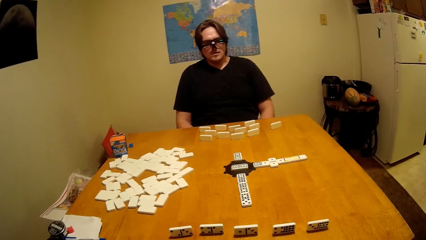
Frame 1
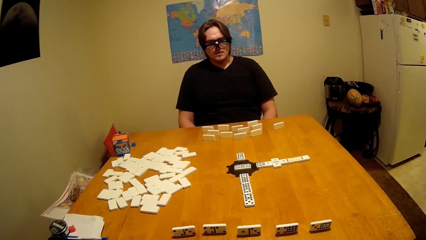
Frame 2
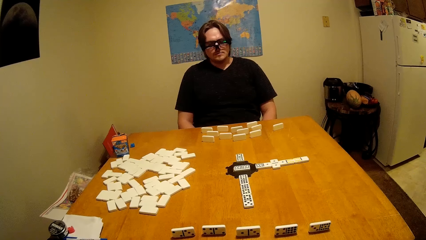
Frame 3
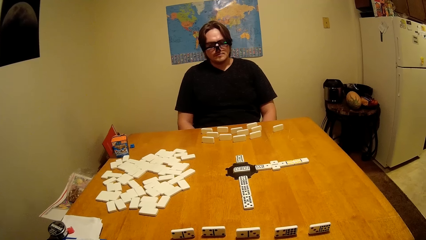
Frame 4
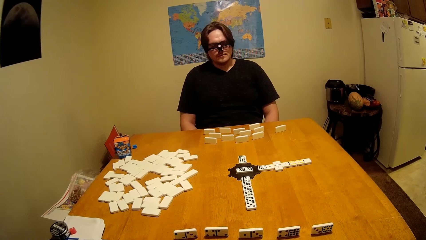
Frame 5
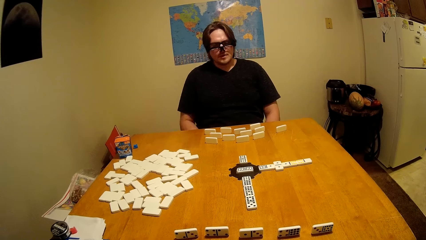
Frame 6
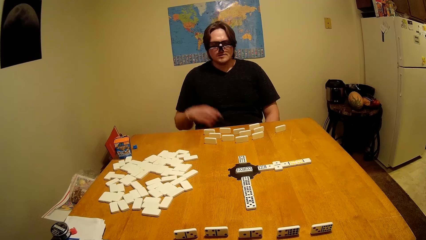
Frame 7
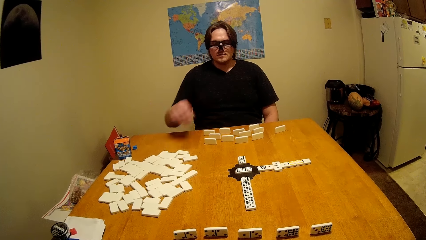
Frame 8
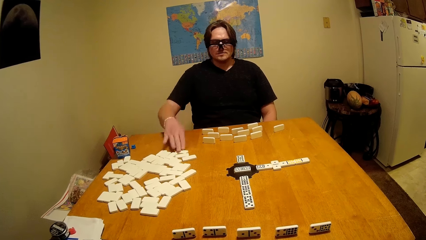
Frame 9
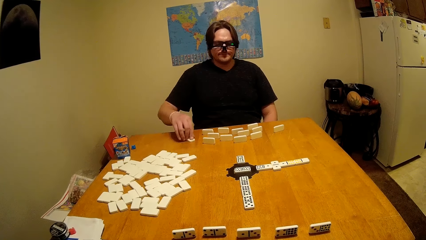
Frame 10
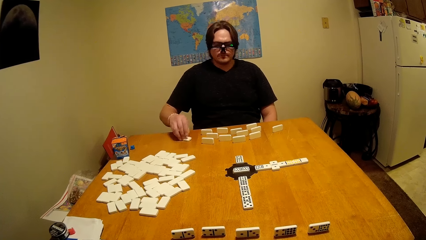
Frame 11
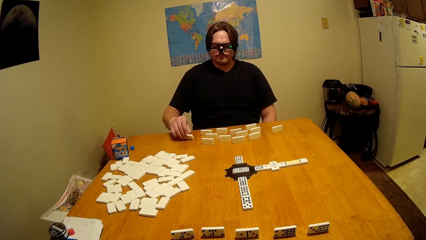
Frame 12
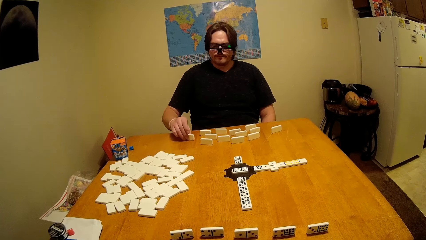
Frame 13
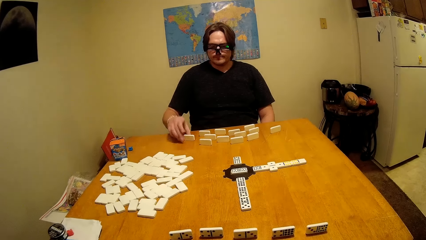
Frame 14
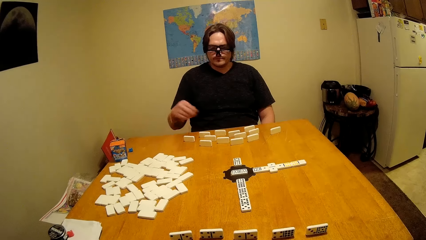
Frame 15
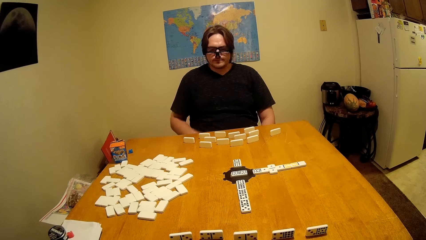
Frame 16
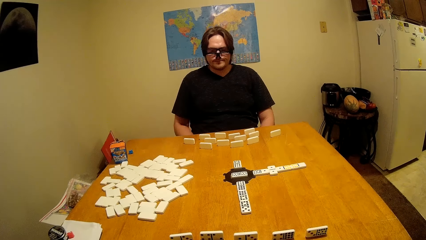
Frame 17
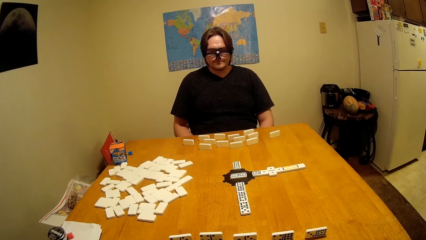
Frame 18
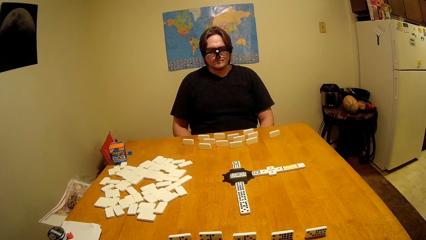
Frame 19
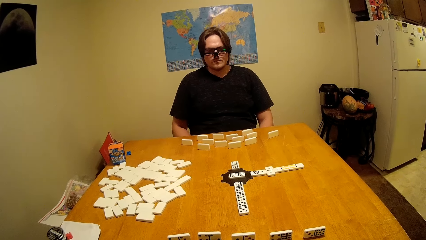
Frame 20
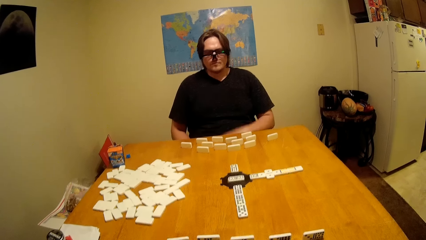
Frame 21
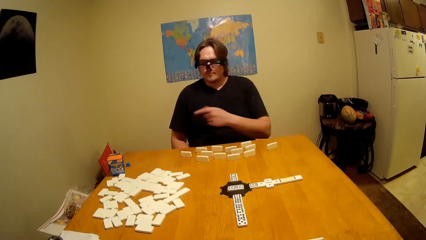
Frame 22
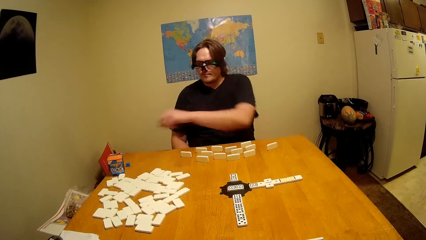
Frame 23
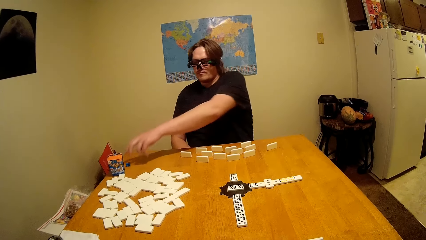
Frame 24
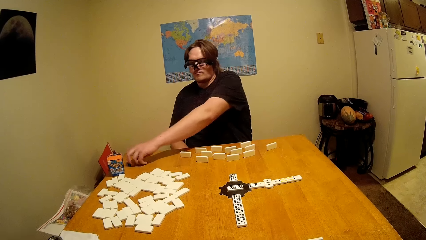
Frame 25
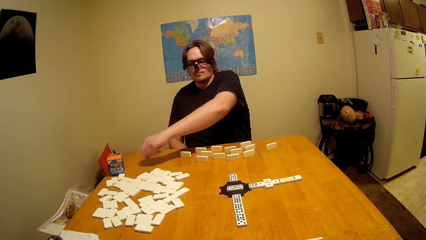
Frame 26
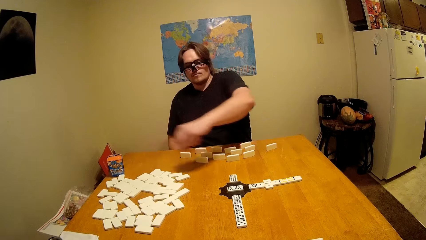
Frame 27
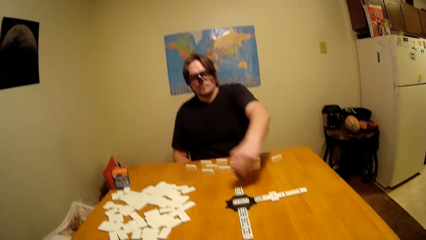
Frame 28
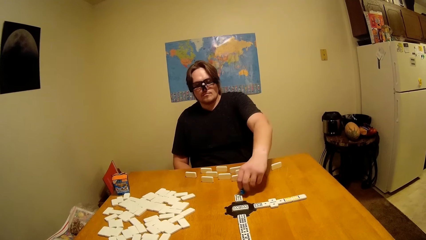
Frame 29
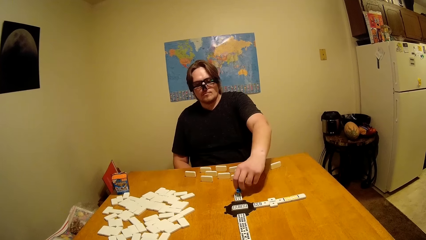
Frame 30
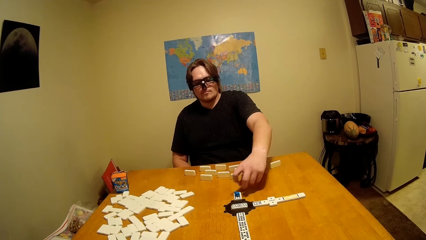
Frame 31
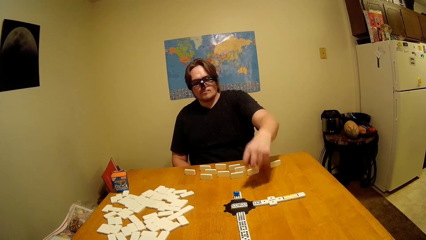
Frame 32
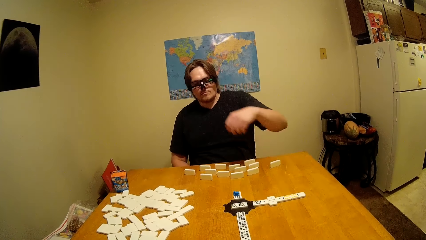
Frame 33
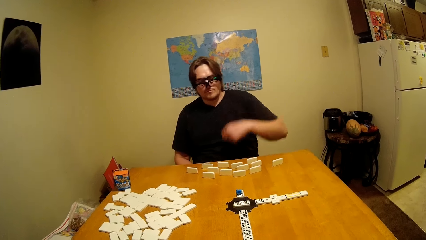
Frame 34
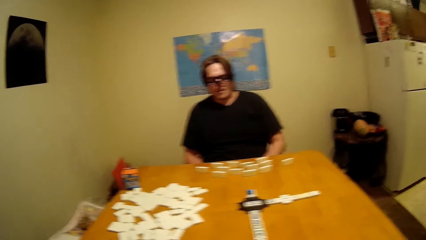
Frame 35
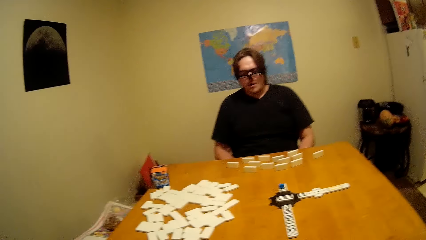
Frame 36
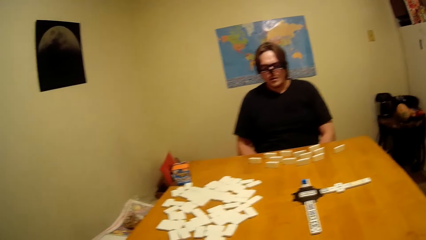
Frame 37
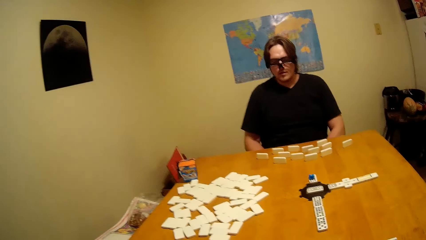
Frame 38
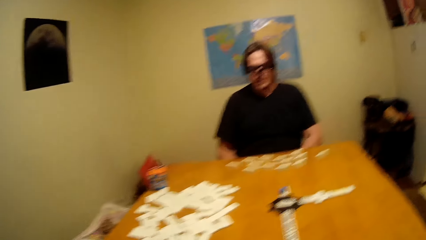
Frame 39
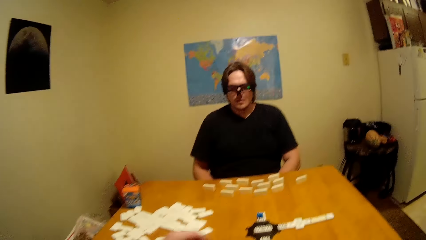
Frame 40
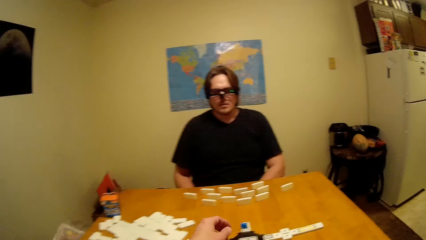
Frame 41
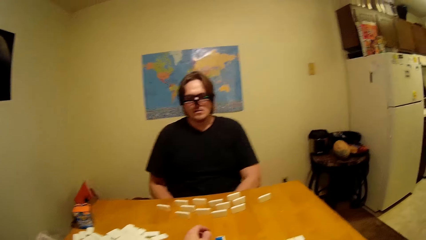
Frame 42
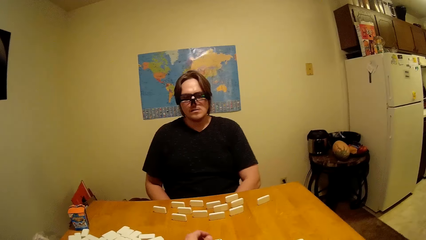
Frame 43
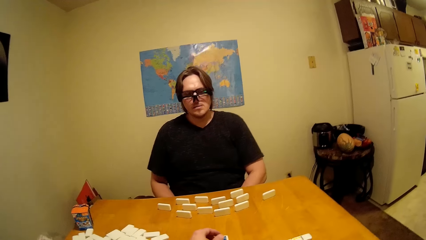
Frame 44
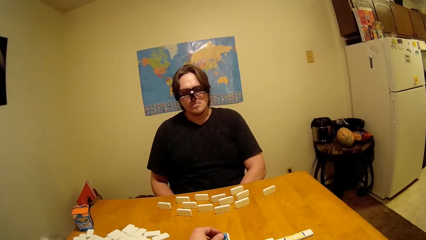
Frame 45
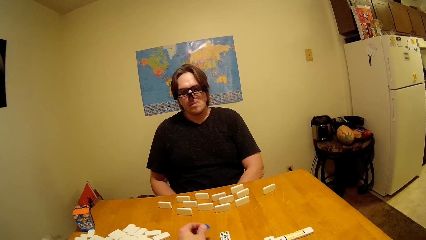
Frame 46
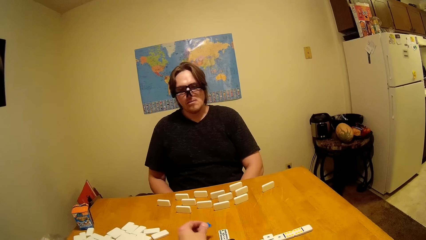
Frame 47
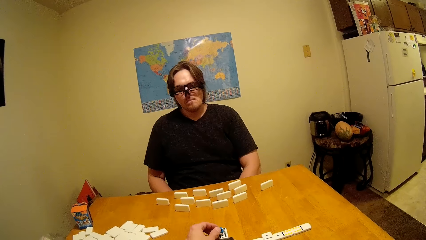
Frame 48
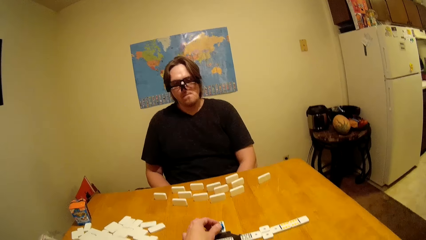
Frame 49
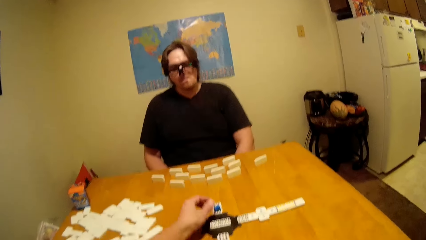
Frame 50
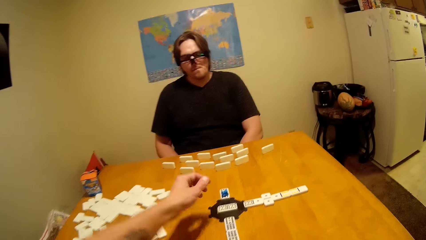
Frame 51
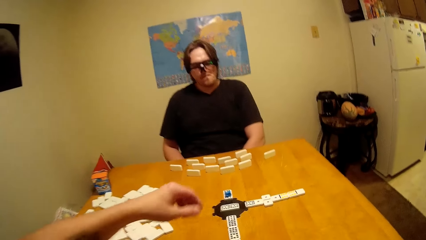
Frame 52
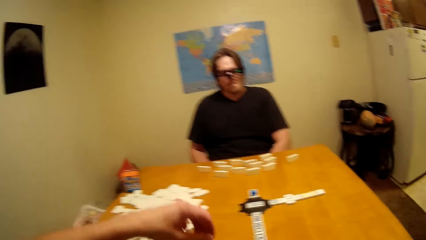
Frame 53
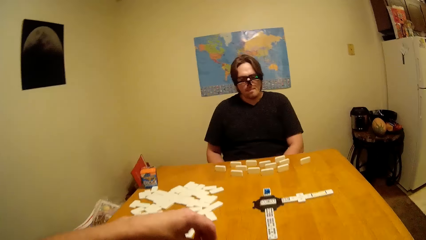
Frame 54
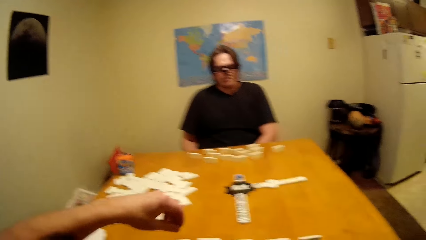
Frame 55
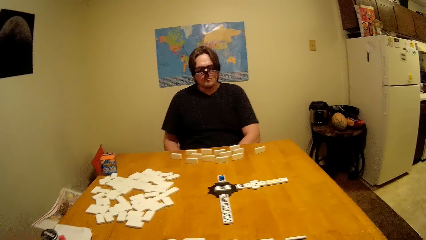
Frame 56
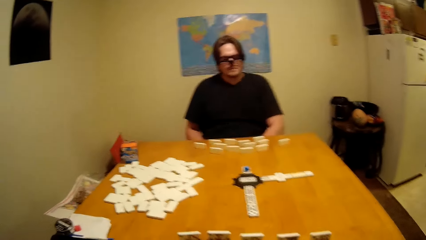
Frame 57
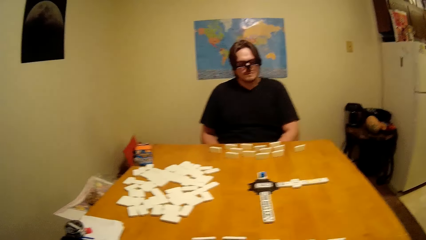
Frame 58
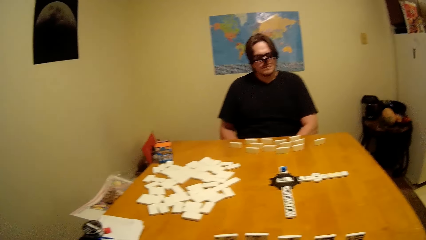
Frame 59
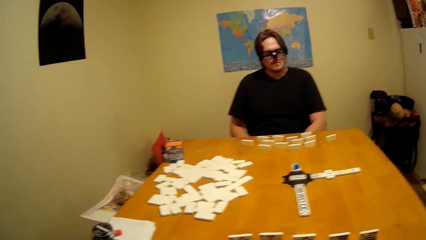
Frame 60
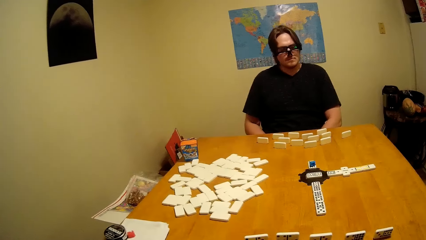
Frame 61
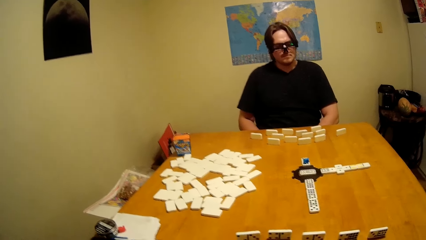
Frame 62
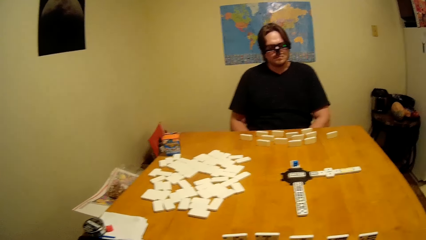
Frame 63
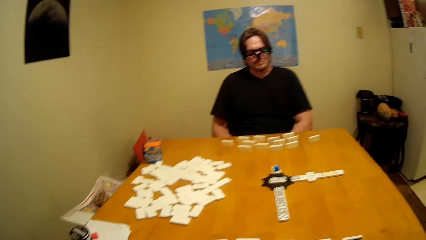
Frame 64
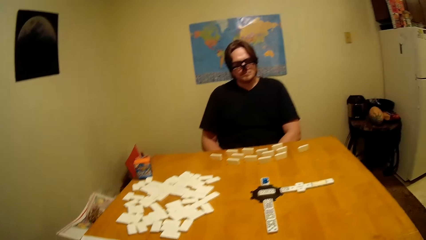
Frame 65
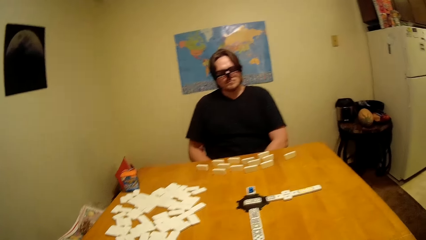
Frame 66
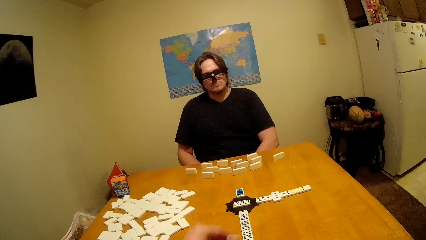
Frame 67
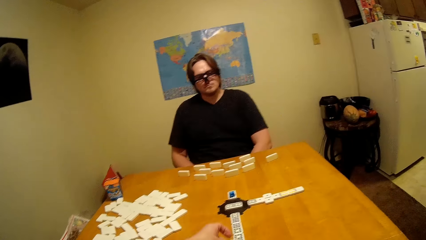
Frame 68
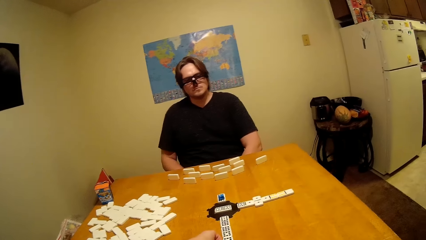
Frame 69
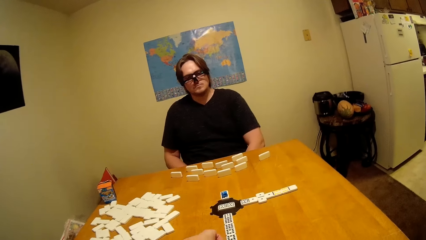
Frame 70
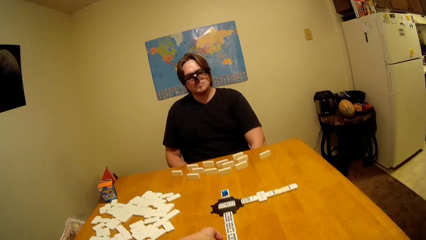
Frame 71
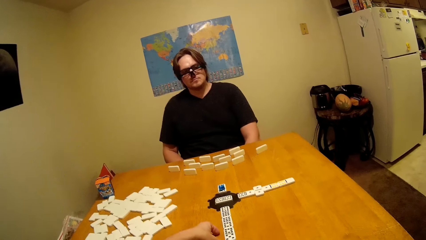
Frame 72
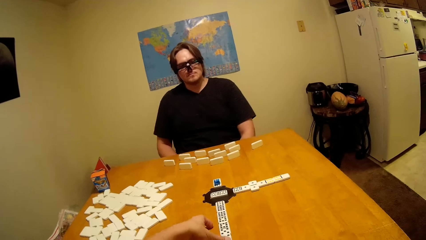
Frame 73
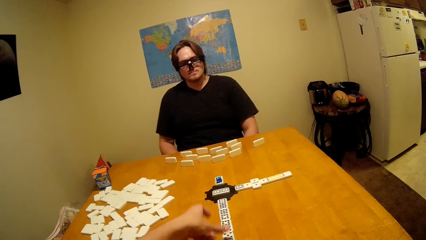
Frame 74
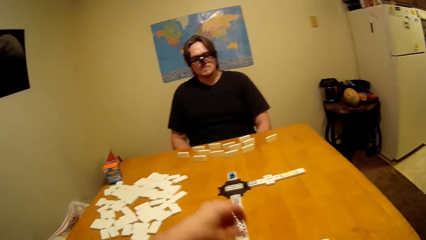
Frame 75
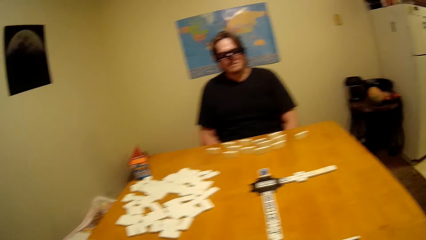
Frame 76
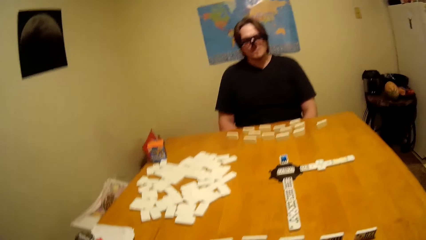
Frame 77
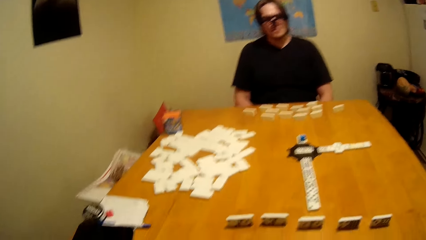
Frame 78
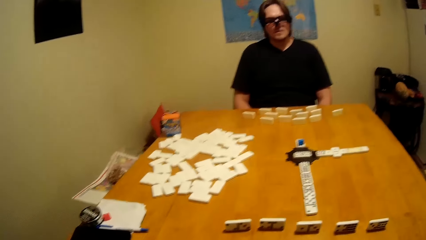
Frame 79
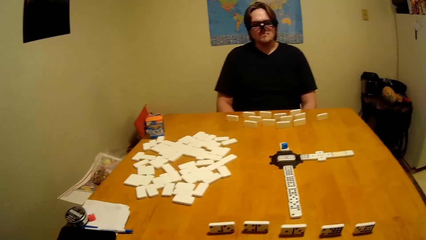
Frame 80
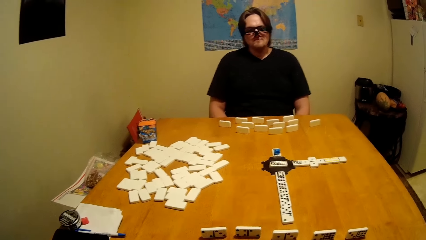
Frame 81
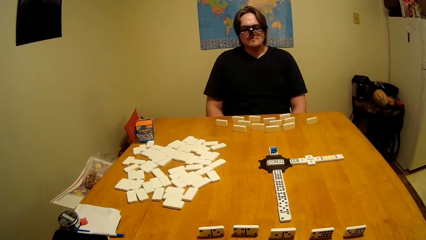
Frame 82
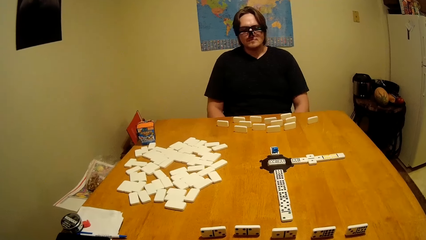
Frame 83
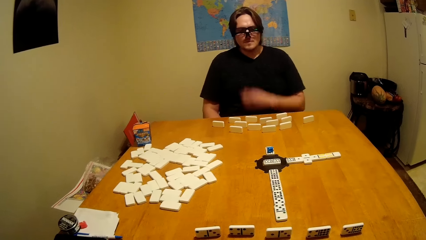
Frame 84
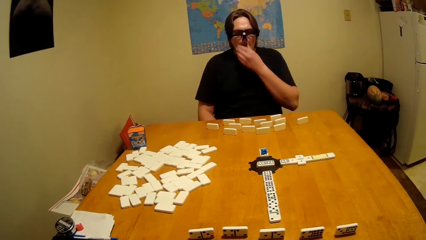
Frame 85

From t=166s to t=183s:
A man picks an object. The man places the object on the domino.
